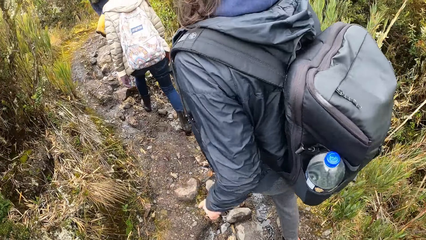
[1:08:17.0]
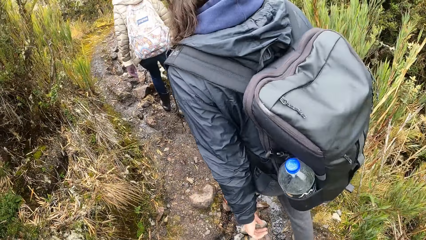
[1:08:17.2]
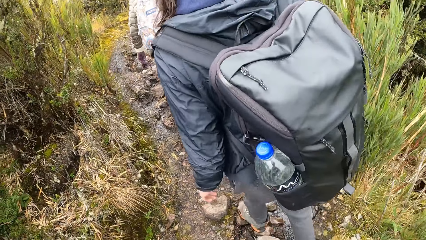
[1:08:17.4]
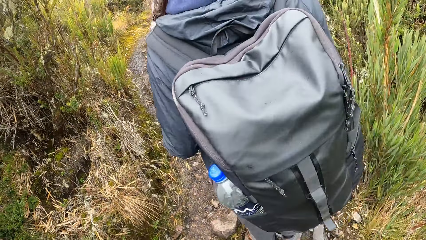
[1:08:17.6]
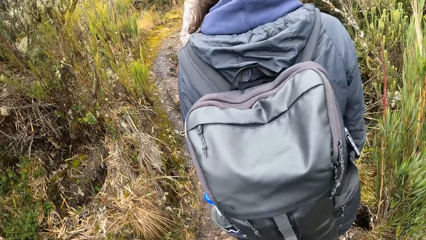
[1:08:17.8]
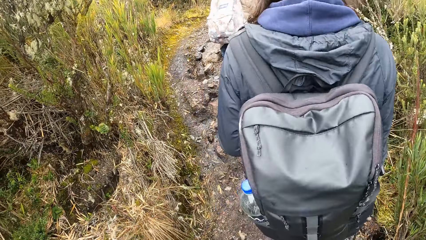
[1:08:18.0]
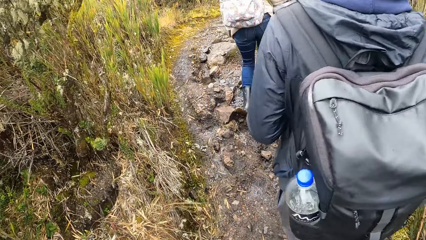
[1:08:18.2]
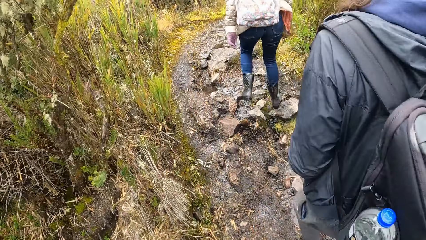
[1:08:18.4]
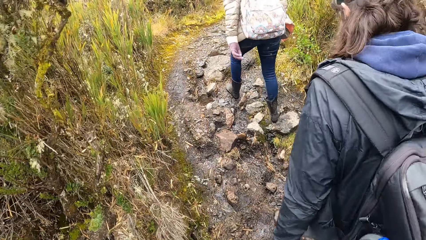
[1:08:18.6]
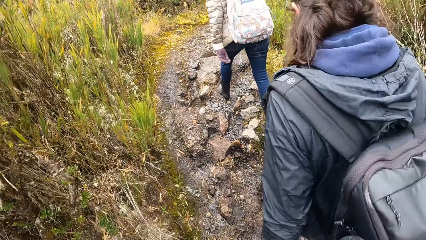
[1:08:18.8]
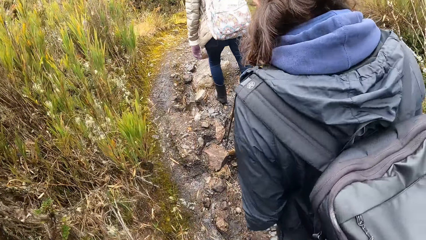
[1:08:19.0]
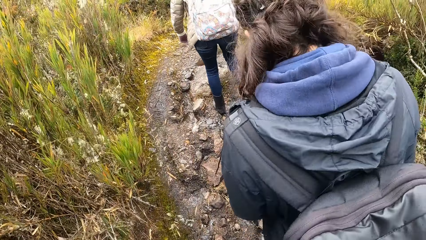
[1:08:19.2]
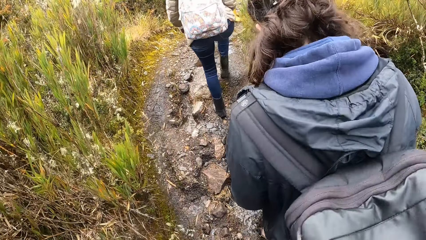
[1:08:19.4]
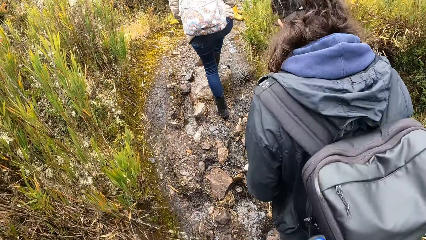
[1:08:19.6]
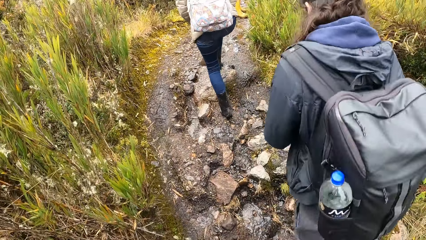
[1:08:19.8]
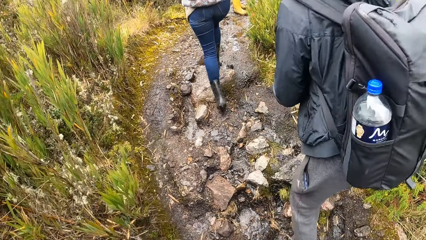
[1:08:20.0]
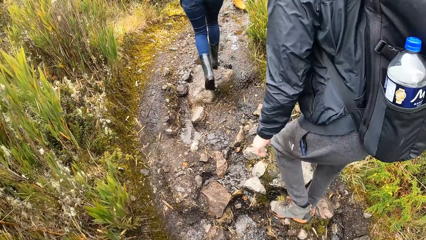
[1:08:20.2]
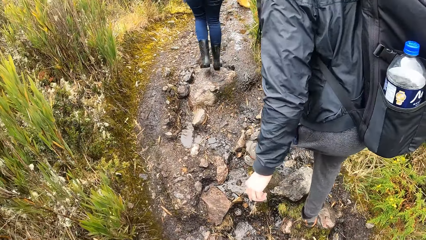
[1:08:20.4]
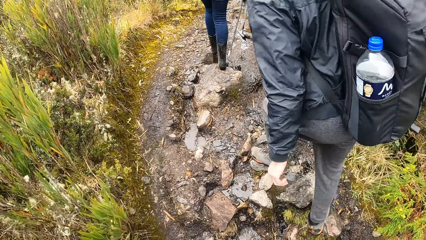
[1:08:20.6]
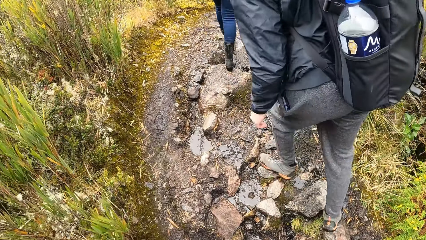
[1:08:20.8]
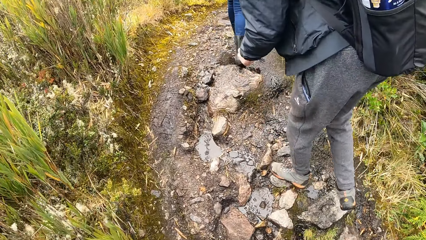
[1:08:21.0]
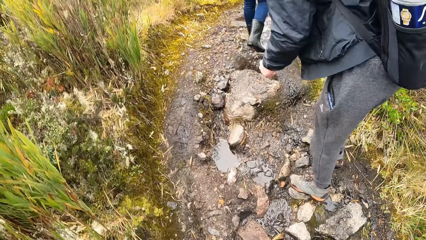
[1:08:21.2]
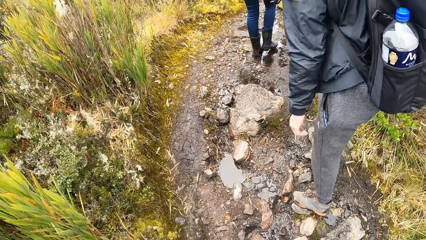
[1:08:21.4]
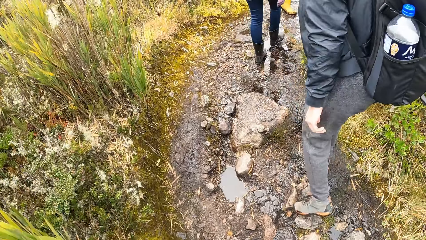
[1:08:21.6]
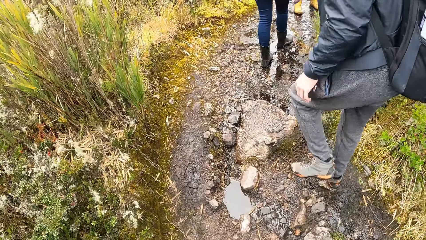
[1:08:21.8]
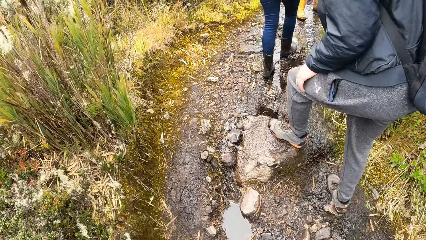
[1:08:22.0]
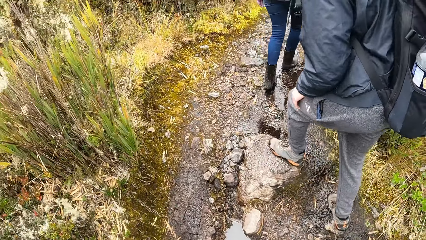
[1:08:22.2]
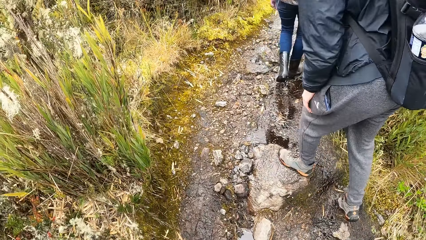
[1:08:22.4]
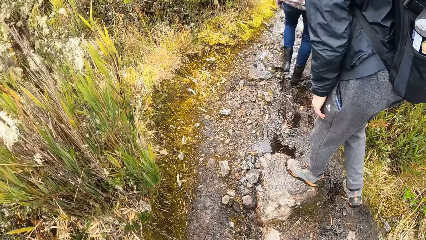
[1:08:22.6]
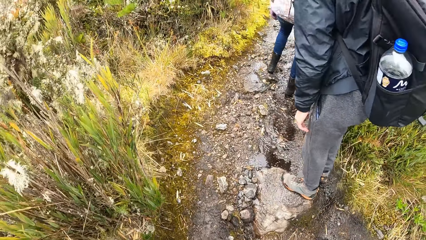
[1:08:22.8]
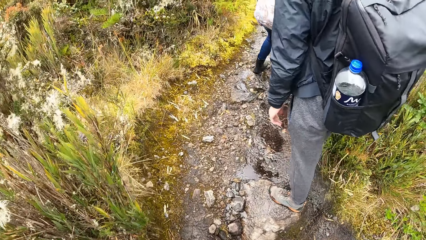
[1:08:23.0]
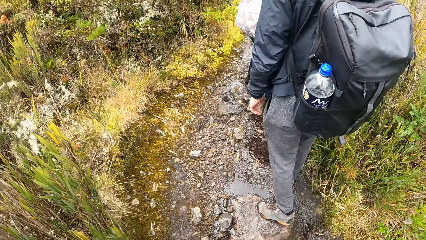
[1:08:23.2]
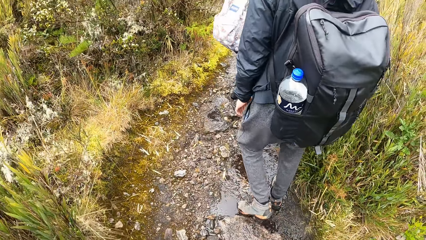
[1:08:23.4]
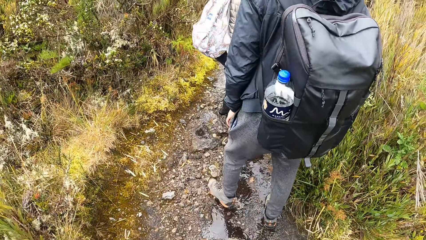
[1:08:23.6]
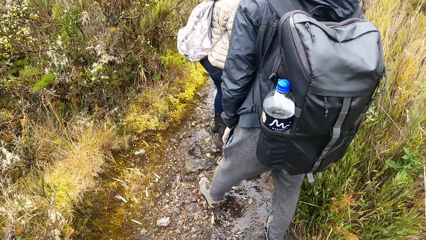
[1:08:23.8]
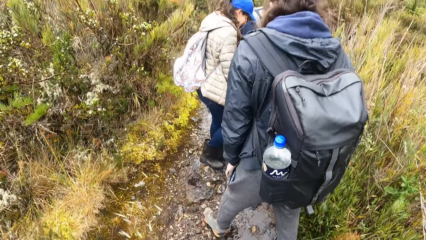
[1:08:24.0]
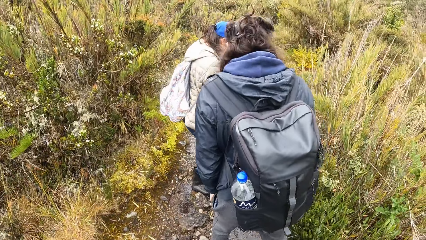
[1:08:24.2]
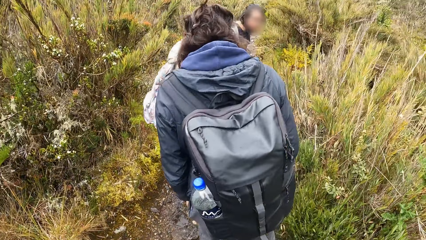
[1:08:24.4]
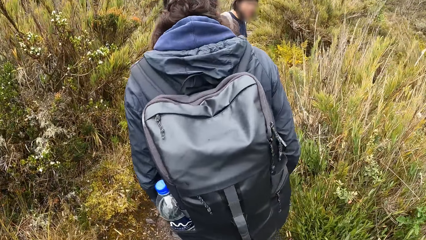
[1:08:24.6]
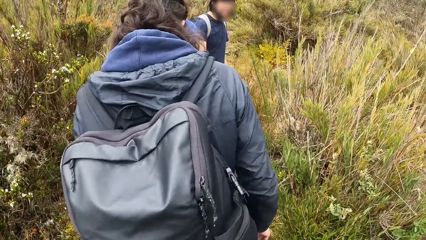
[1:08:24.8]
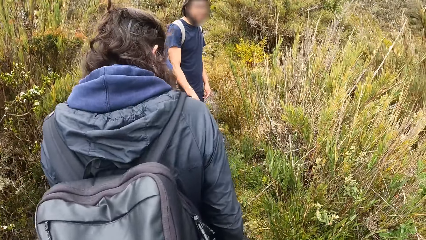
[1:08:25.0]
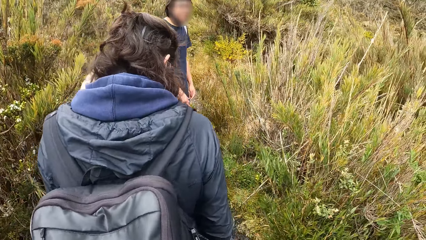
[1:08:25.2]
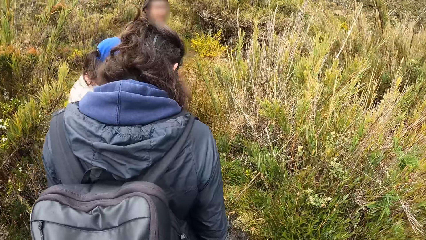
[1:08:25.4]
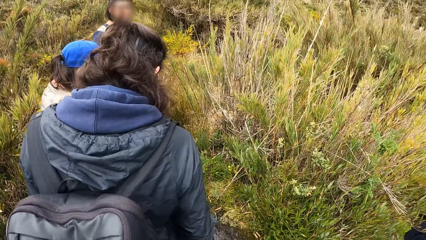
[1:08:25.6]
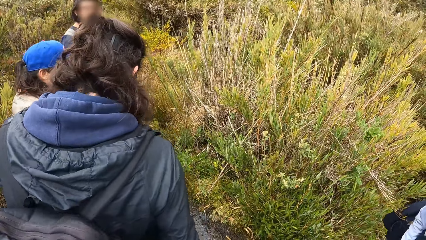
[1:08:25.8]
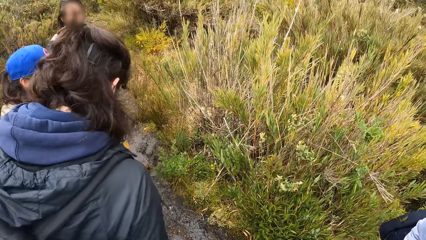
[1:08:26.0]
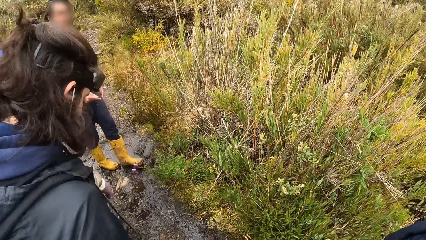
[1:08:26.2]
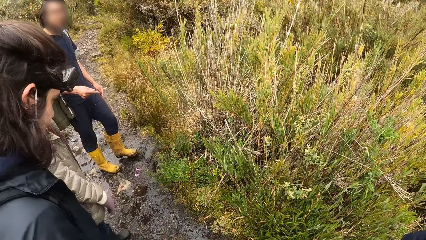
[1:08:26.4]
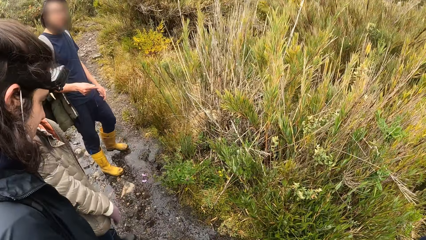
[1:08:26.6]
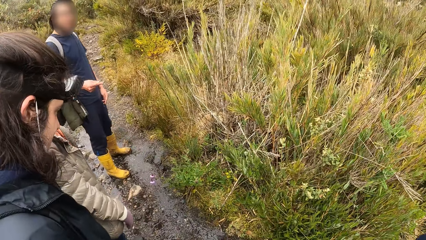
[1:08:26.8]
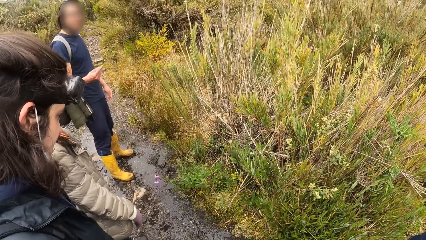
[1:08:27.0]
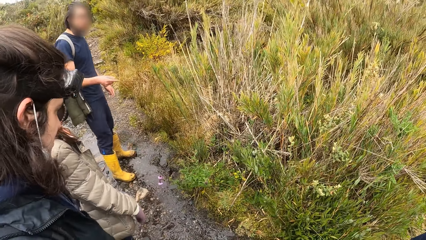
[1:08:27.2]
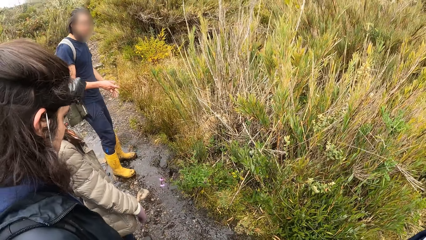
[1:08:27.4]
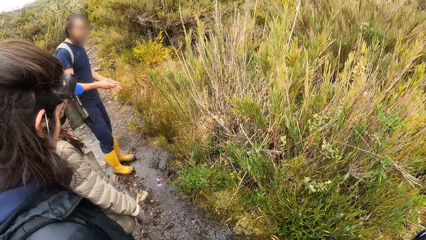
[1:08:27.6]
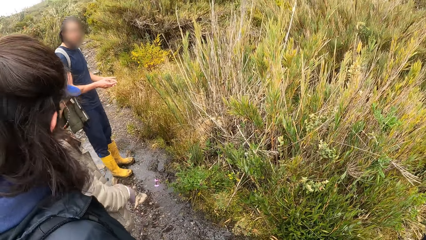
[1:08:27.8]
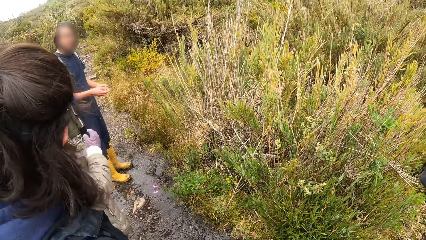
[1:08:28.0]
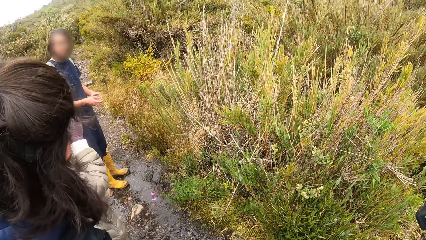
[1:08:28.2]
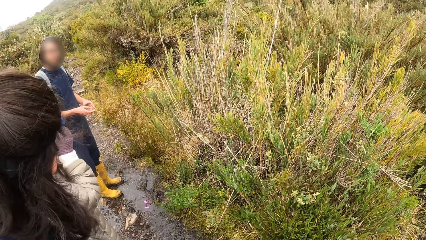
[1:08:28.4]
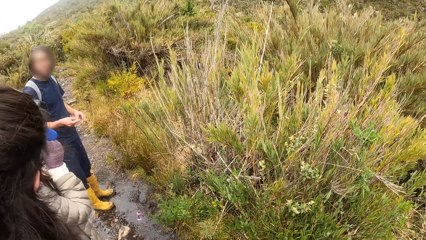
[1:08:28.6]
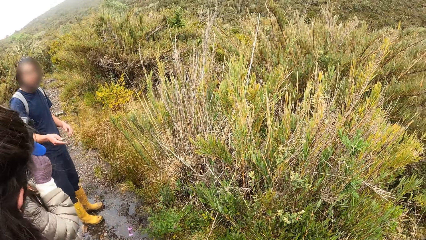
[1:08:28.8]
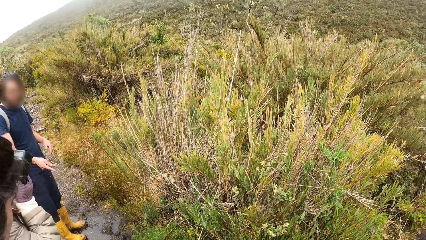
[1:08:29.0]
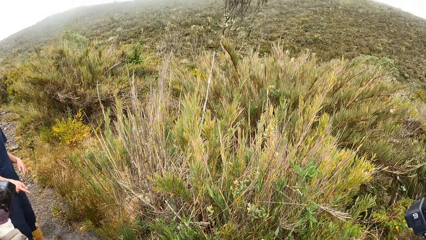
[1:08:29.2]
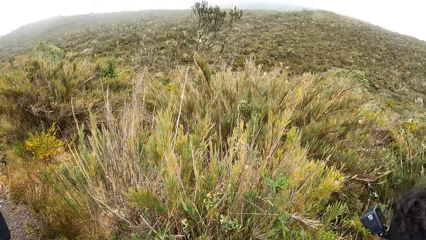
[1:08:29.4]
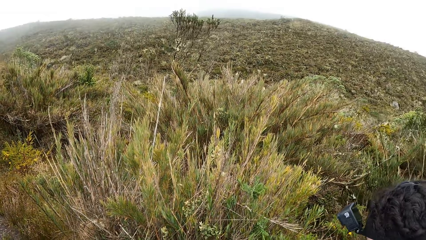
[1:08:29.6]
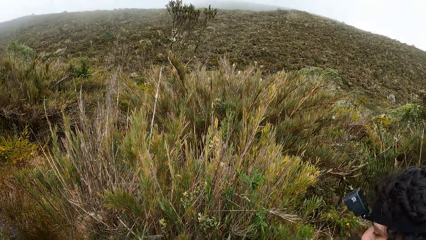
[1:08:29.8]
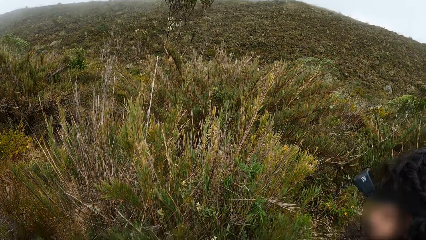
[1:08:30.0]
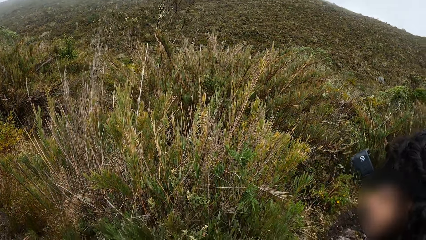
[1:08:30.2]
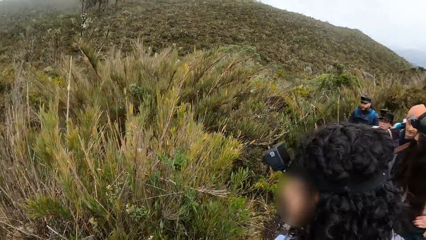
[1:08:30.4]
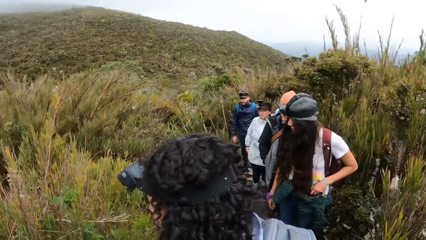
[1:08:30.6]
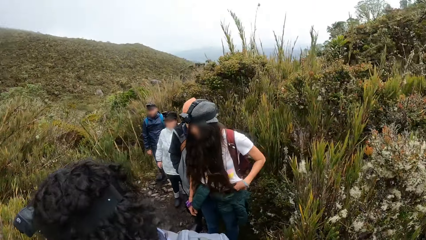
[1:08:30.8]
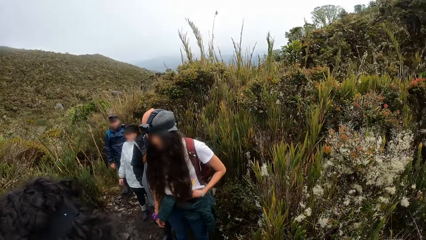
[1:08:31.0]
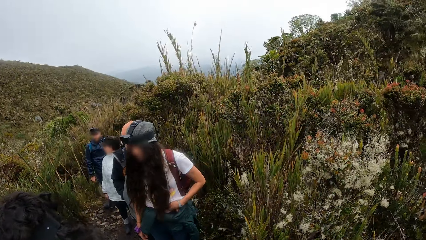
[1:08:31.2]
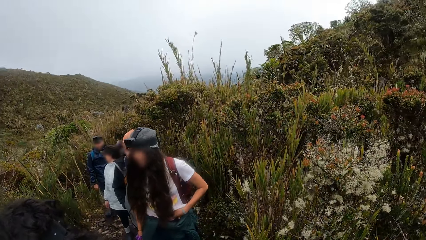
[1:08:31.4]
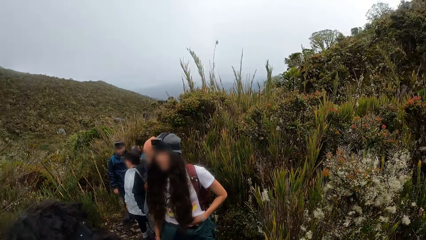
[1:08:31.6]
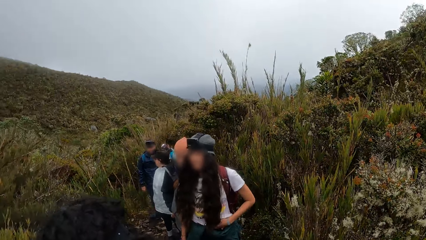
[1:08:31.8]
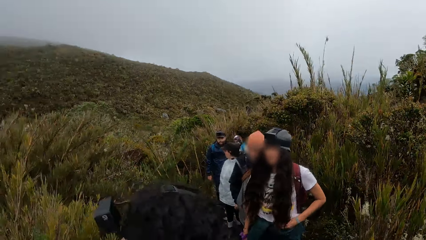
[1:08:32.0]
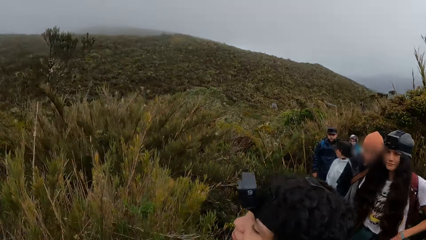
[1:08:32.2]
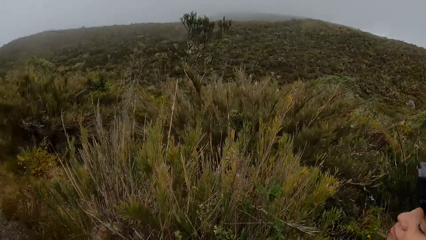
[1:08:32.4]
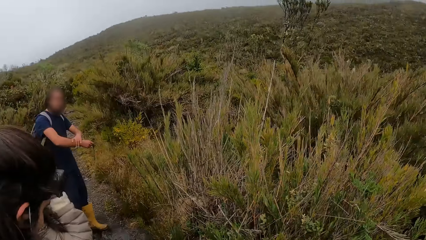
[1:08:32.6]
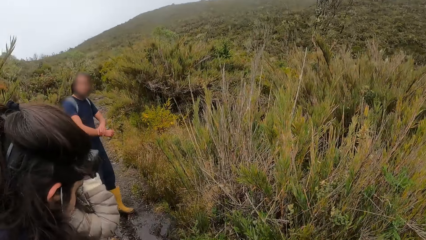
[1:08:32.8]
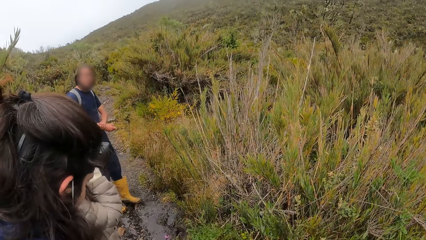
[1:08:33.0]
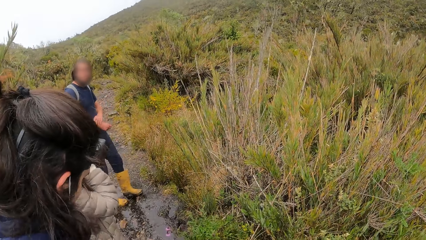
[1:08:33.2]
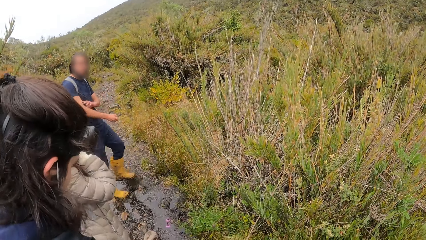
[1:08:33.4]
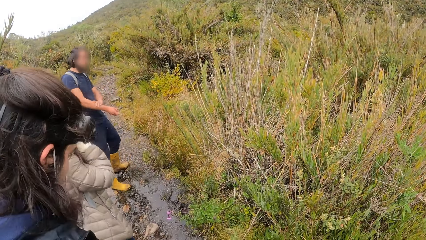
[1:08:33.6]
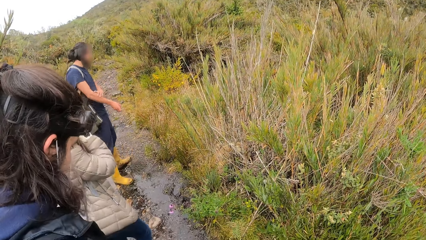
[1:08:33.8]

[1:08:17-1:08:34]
The camera wearer looks behind.
